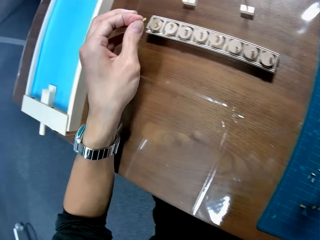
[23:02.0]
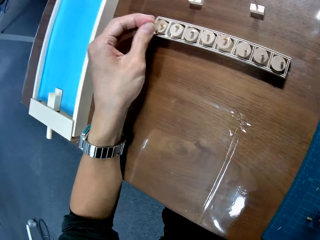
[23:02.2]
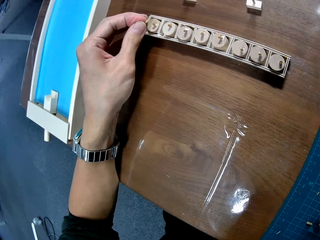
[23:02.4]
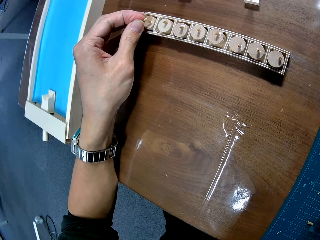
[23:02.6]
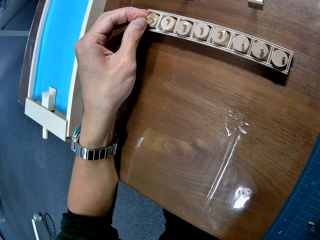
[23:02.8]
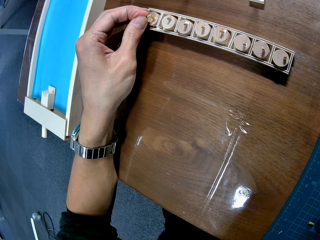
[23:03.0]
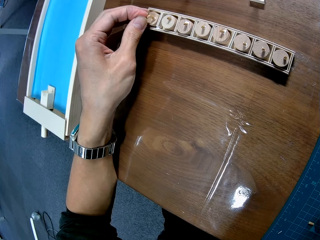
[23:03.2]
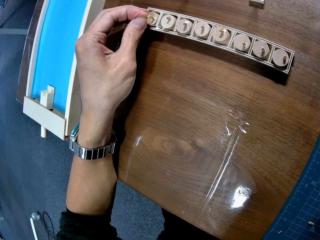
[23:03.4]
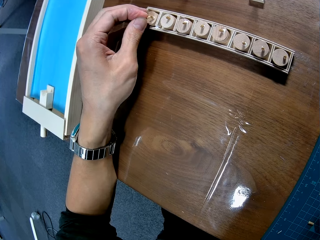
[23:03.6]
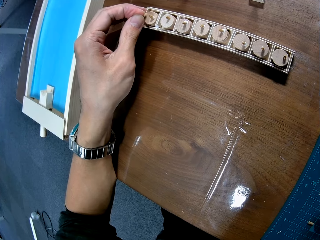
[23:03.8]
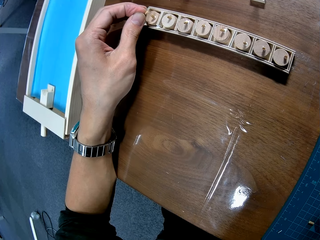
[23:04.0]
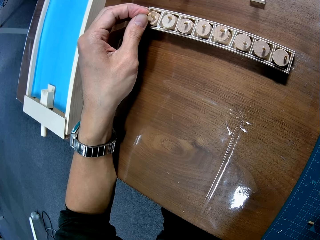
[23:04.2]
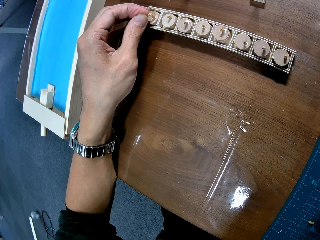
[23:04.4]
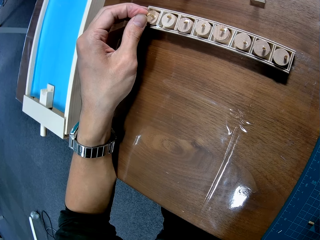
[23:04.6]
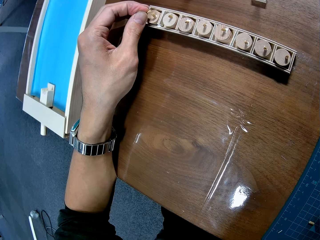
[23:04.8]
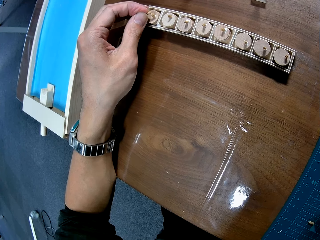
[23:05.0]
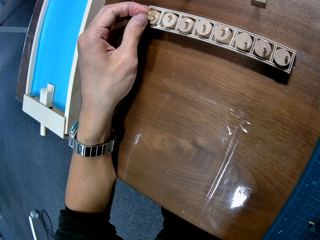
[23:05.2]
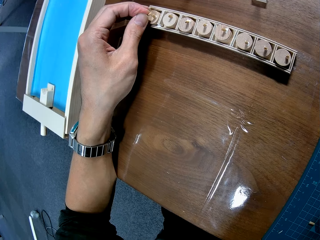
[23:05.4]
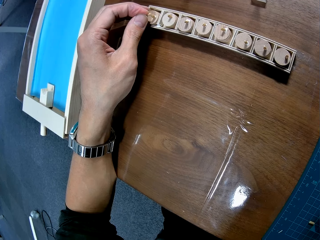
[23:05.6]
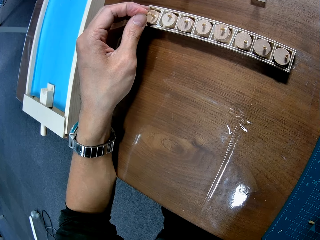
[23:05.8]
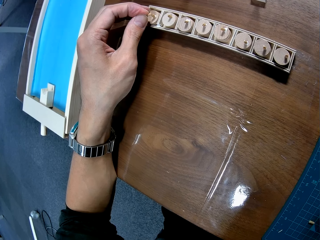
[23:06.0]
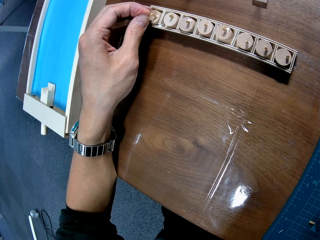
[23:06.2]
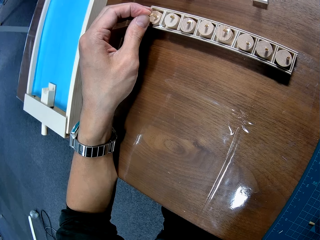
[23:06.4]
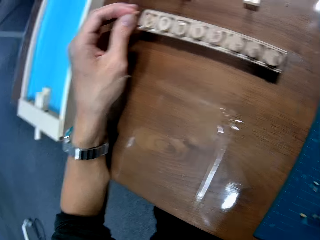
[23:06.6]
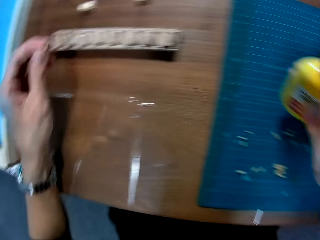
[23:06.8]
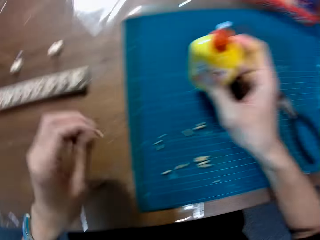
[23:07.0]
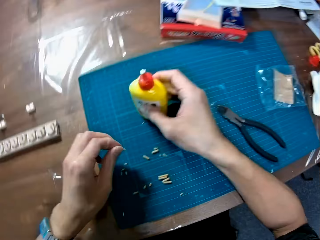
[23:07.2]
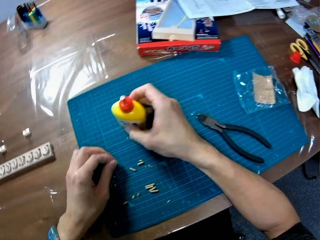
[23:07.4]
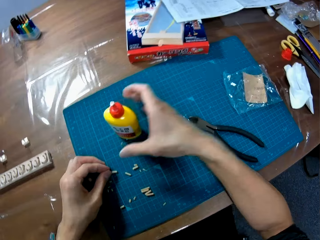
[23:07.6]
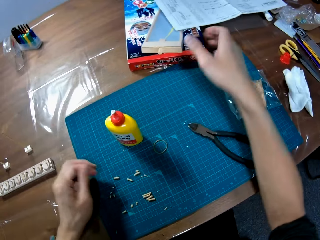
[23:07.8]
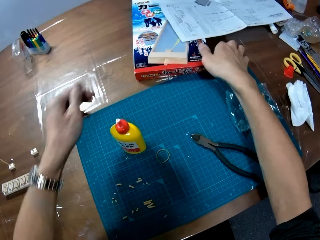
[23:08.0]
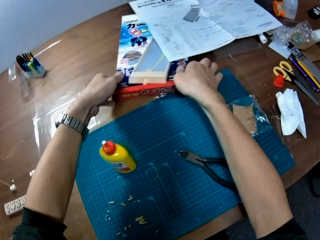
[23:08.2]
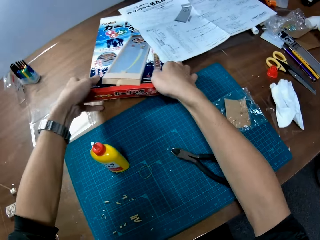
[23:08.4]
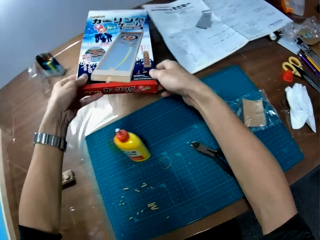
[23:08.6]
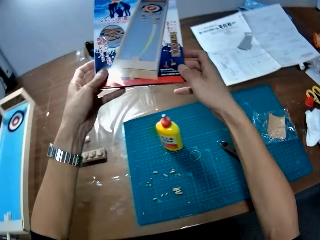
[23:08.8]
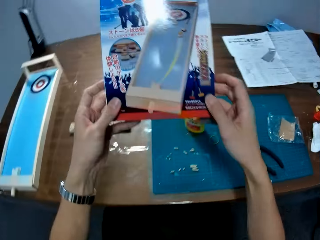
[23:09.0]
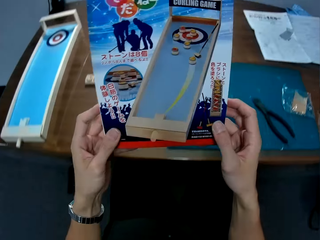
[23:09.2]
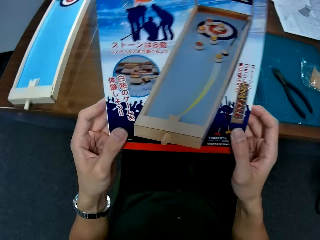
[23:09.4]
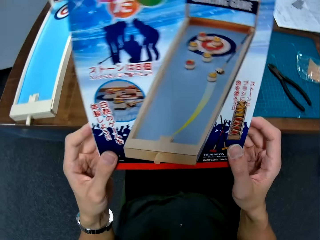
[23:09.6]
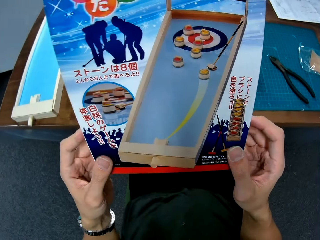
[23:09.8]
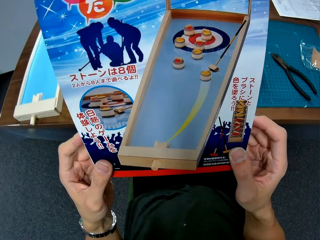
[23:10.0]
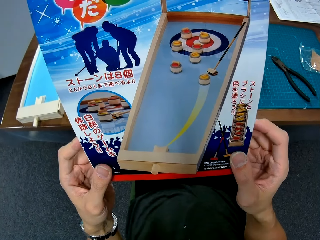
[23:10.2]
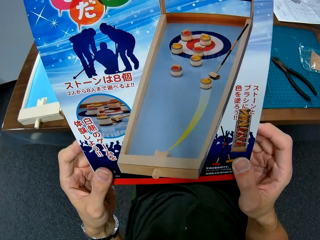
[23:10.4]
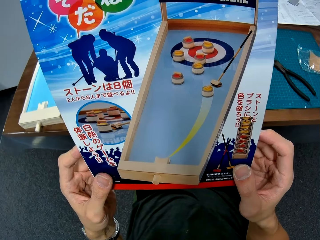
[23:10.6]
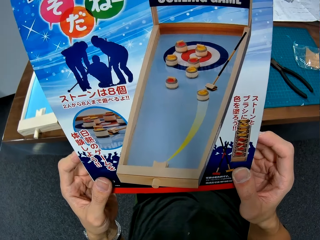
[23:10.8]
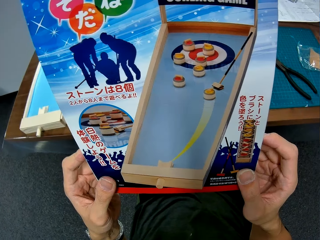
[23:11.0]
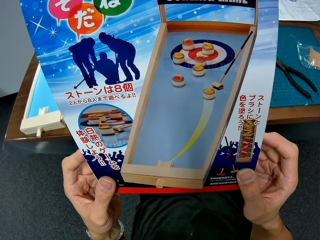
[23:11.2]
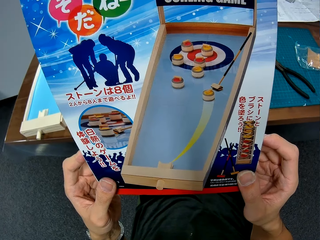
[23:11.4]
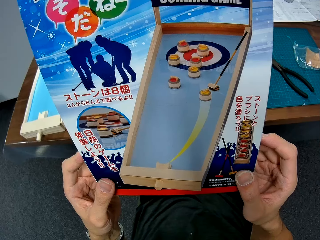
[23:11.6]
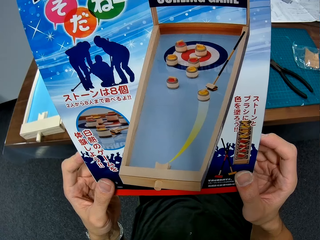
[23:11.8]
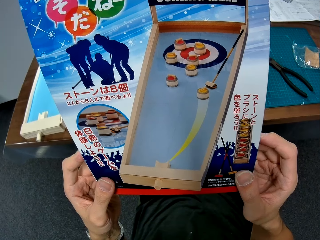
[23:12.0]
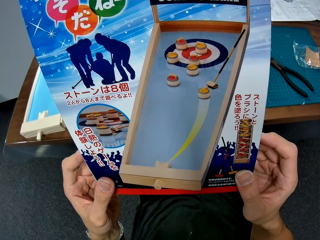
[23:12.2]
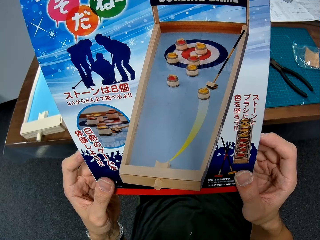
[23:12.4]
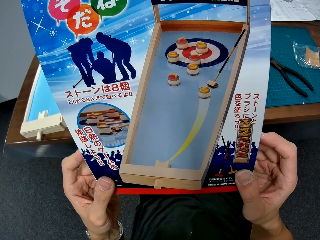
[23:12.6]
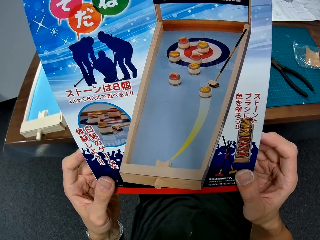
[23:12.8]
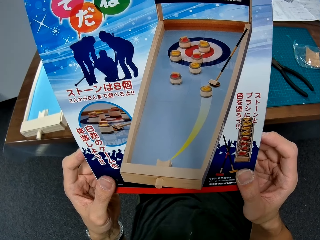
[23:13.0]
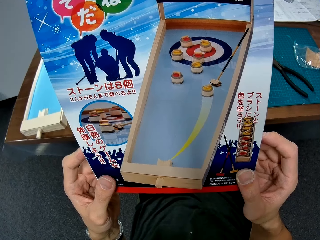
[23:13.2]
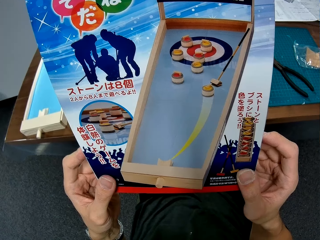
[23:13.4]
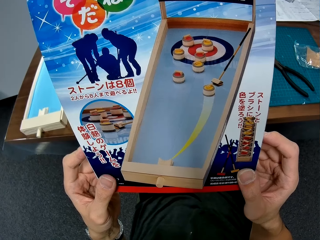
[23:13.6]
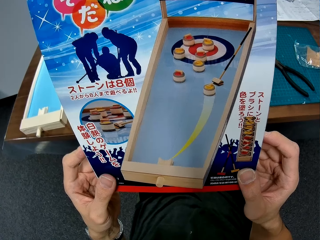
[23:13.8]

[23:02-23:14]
The camera wearer uses a piece of wood to touch another piece of wood. They put the piece of wood on the wooden puck. They turn around. They drop the glue and the piece of wood on the table. They pick up a wood pucket board game box. They look at the pucket board game box.

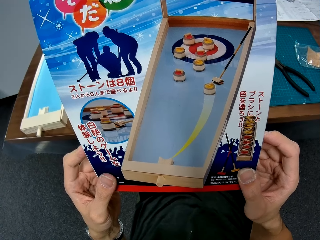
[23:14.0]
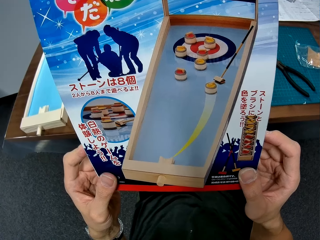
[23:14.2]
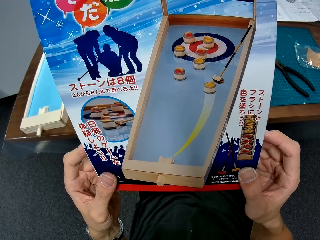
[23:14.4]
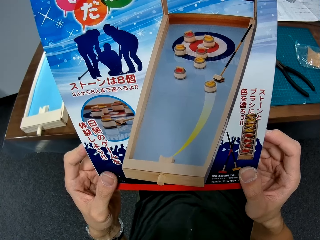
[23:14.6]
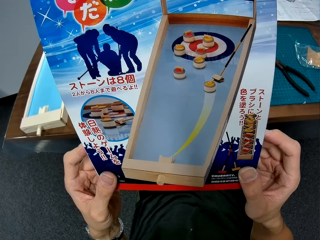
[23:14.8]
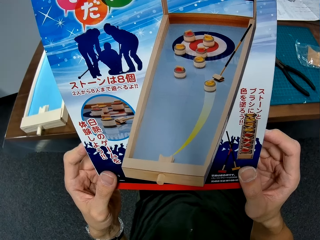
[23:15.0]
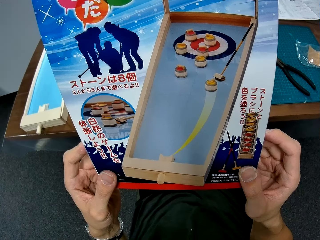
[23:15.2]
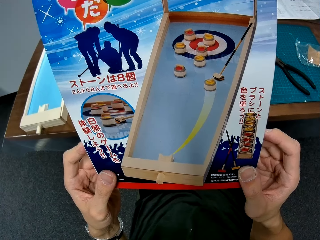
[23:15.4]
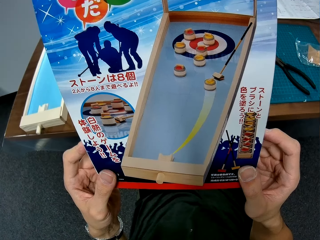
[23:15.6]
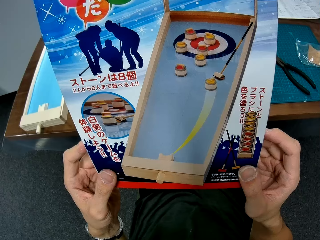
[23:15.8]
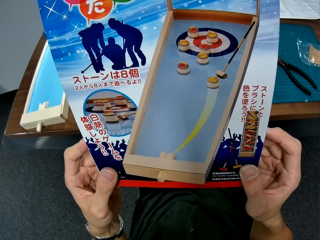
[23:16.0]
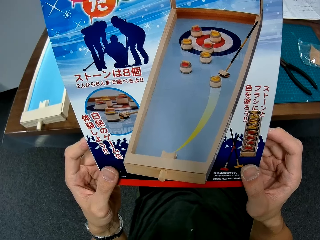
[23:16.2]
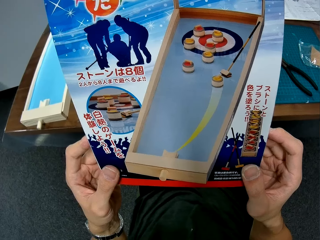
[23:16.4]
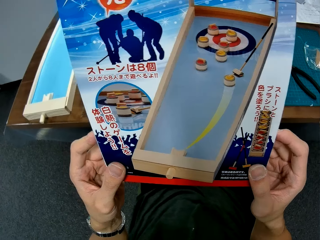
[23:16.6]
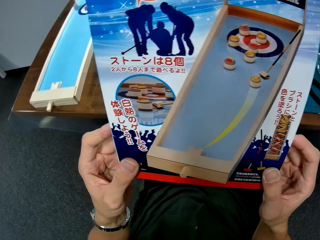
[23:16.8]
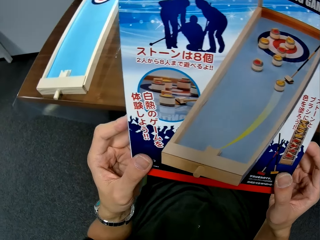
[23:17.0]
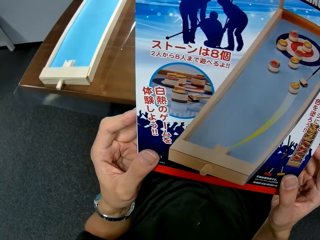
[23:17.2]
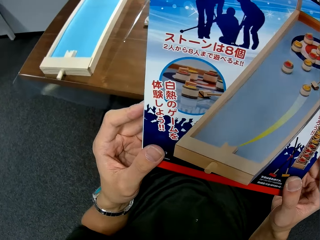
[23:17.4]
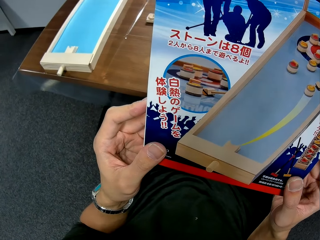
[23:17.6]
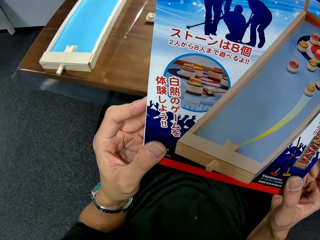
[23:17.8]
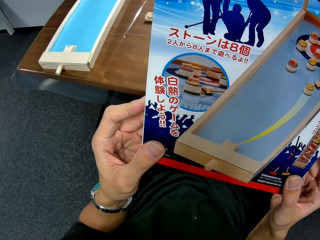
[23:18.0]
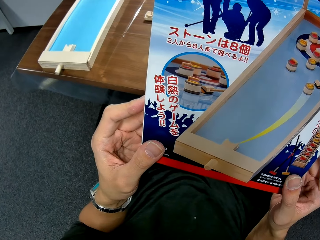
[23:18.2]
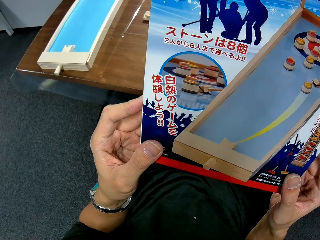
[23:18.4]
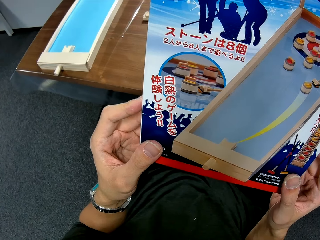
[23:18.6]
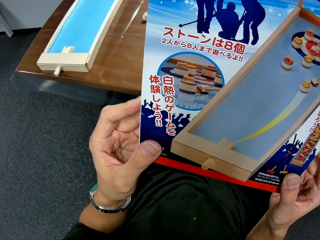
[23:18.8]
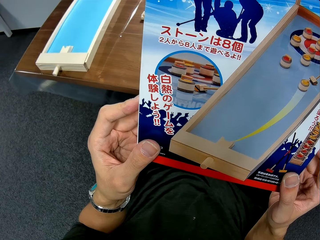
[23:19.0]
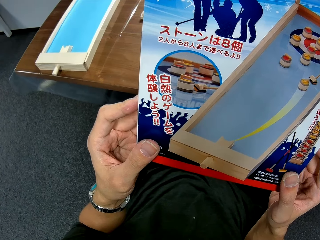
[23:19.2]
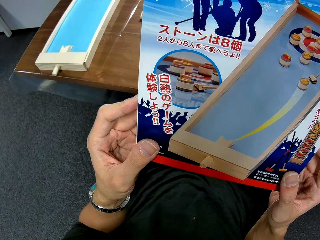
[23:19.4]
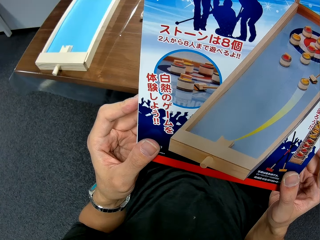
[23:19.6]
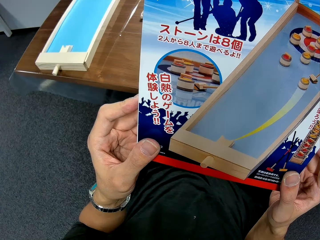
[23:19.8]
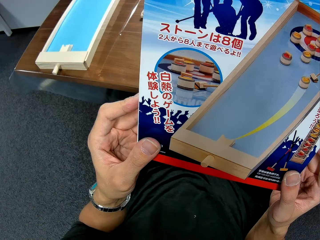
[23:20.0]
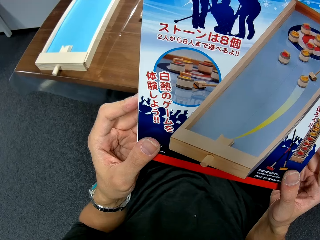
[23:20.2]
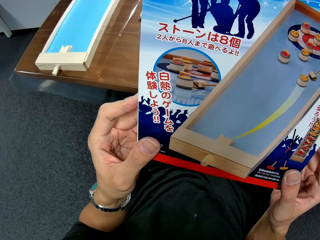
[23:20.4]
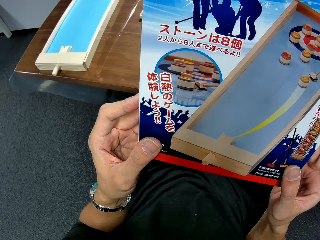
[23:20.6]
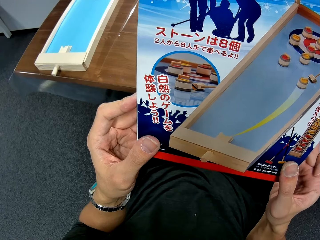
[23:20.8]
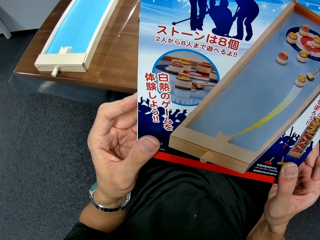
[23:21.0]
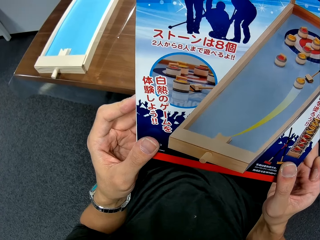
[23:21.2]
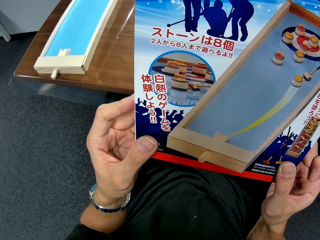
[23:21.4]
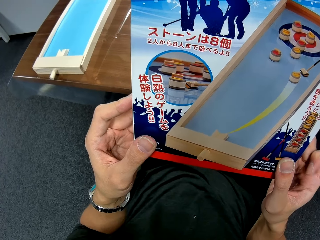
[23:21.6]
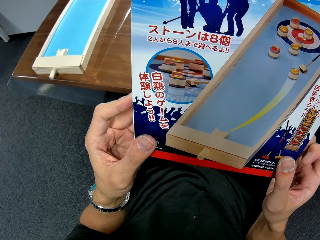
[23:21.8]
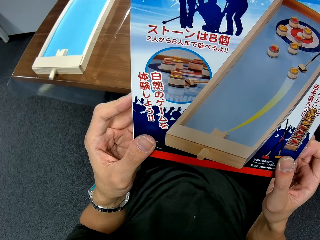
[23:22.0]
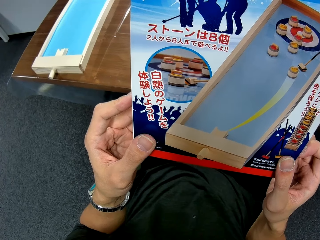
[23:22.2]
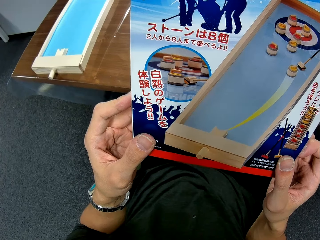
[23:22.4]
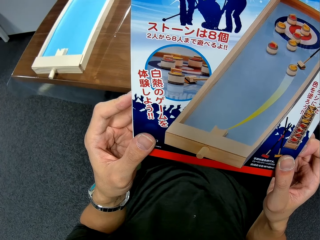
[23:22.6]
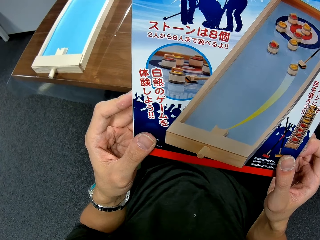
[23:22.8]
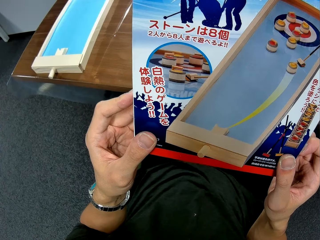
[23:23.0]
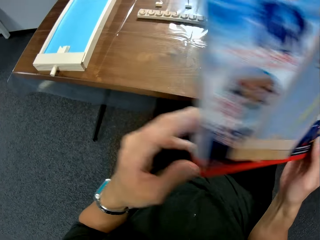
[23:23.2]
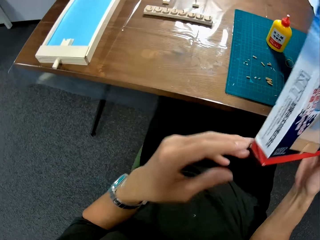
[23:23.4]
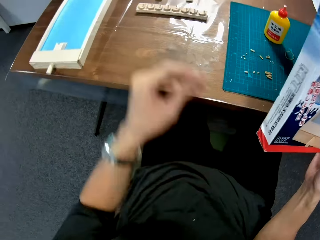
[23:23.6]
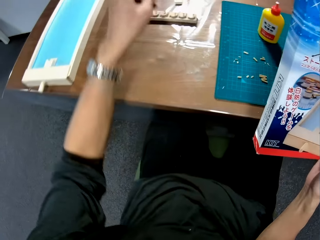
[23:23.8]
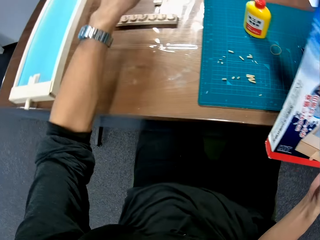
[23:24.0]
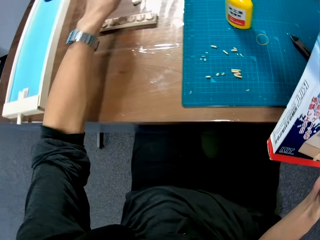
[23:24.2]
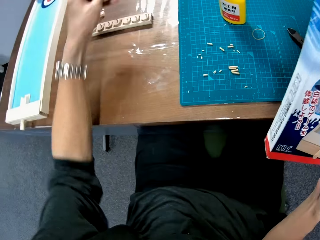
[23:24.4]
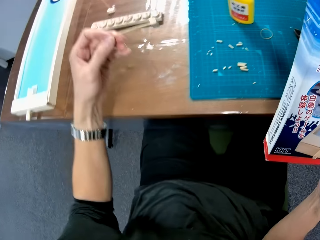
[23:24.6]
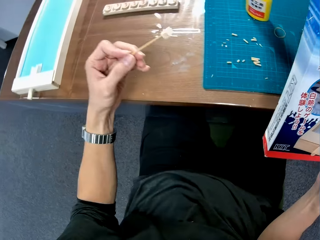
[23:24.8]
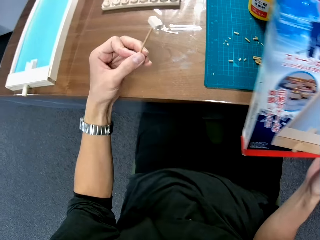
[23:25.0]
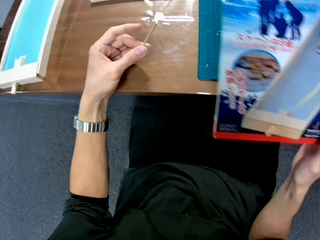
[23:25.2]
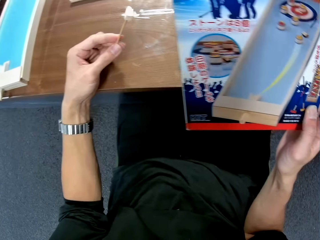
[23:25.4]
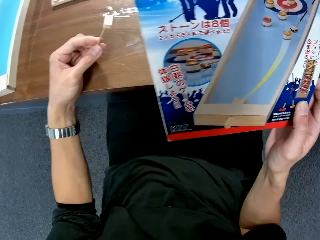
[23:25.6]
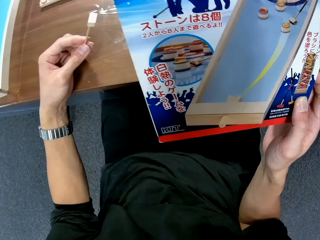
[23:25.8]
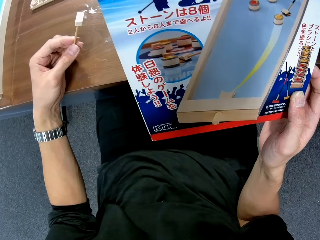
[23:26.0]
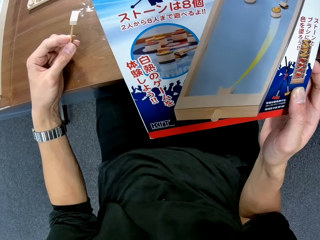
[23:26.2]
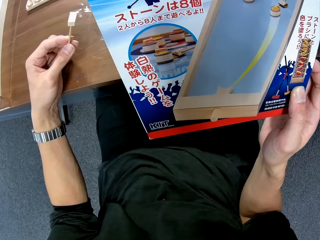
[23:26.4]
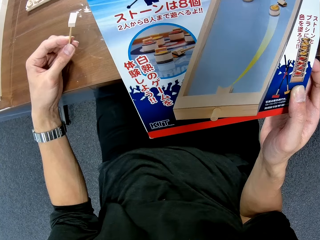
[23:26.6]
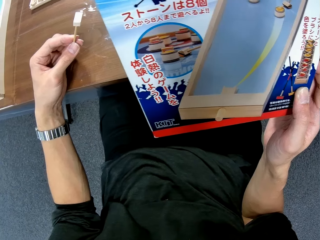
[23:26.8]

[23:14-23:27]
The camera wearer turns around. They look at the pucket board game box. They move the pucket board game box. They pick up a piece of wood from the table. They look at the piece of wood. They move the board game box closer. They look at the pucket board game box.
